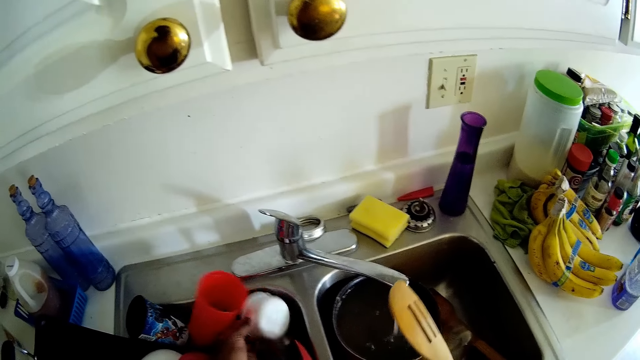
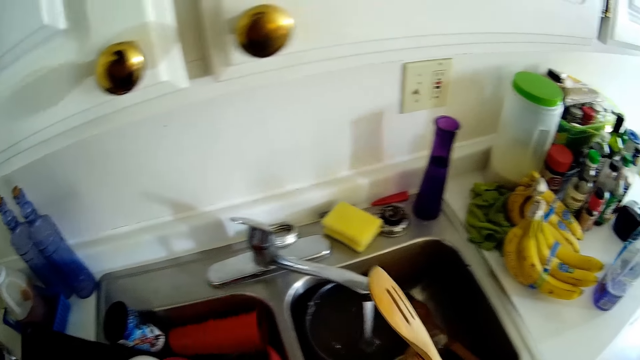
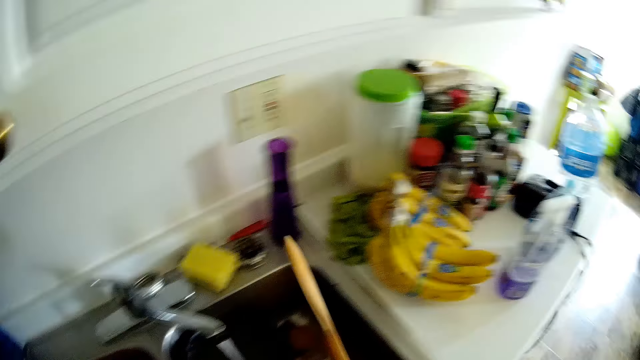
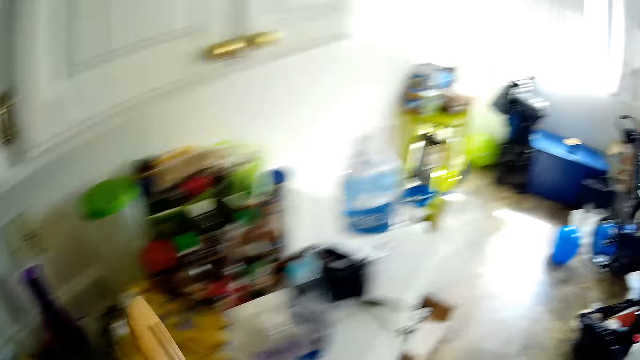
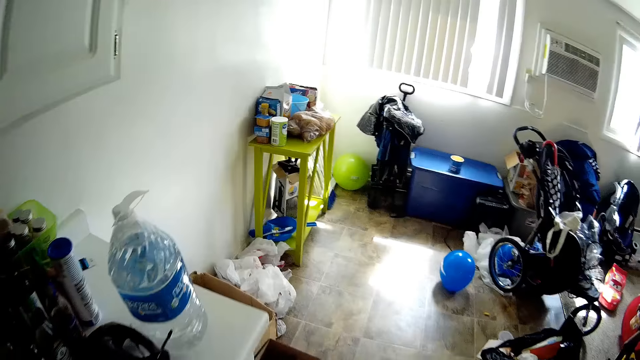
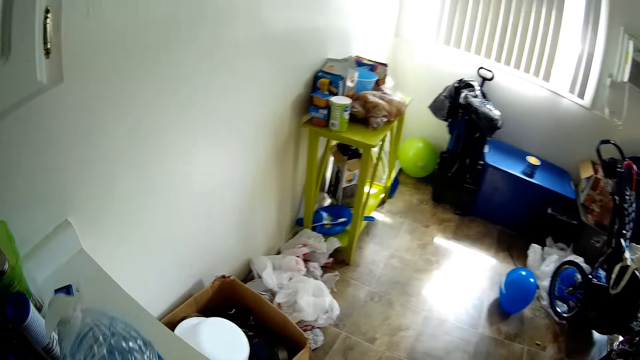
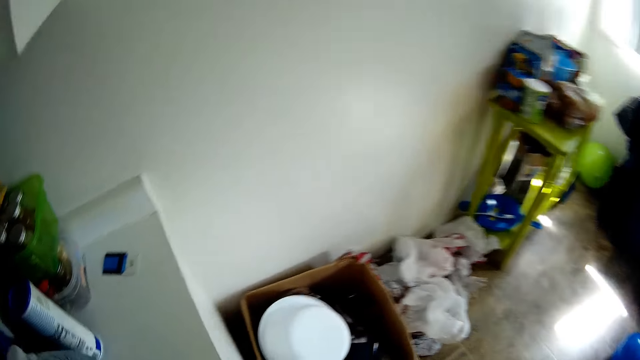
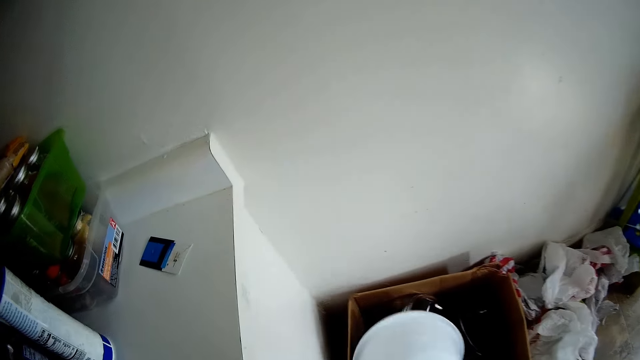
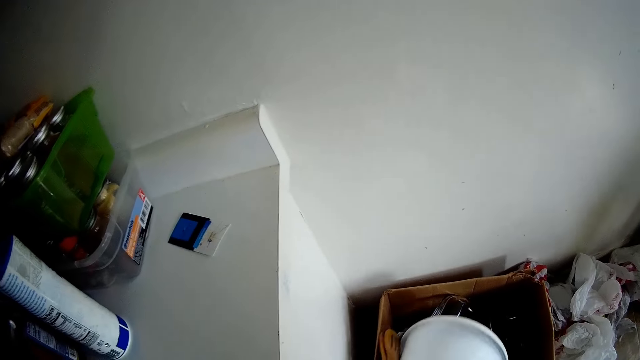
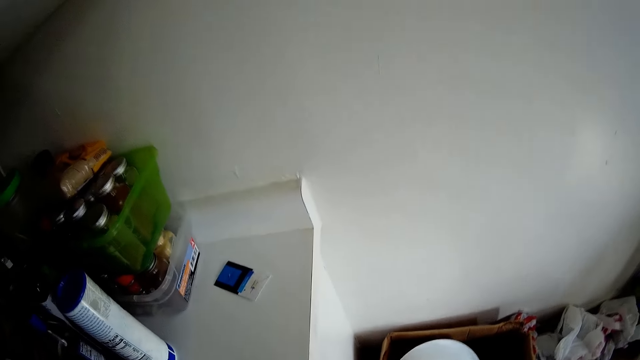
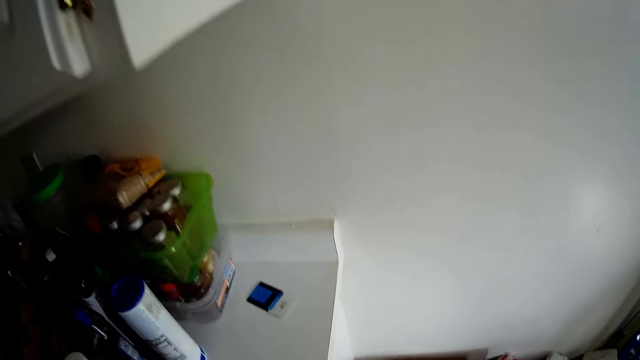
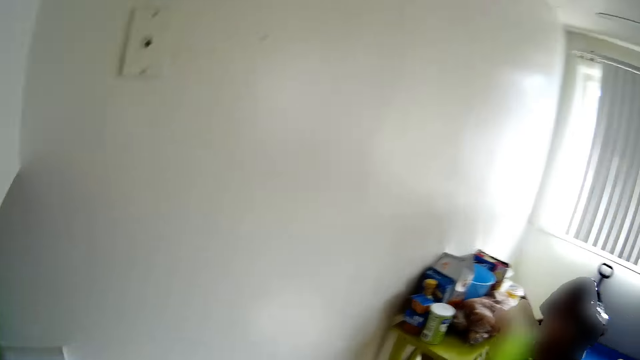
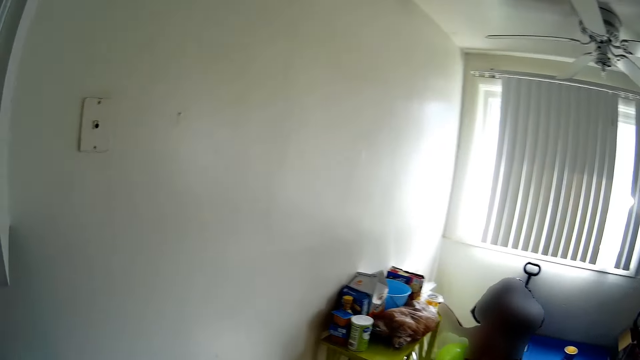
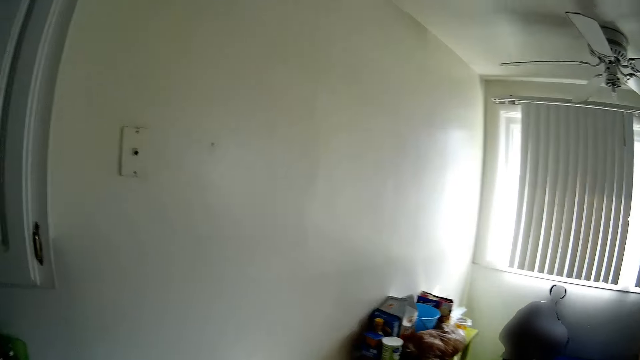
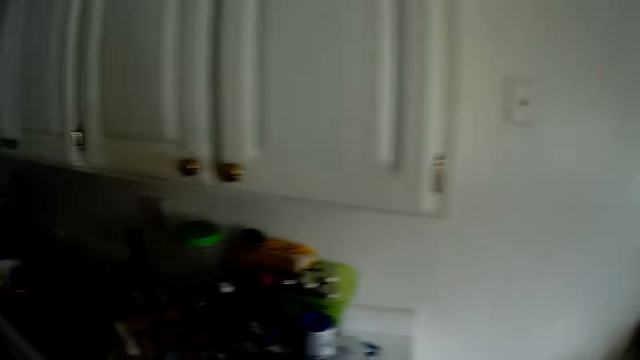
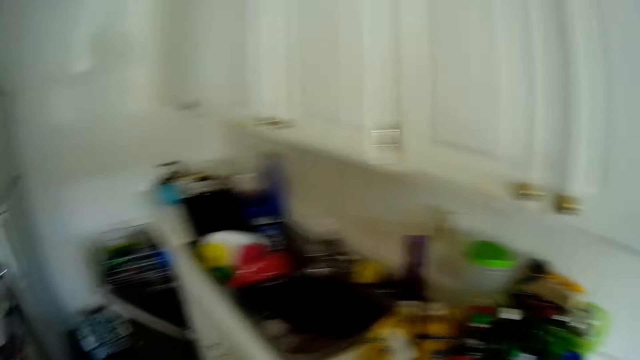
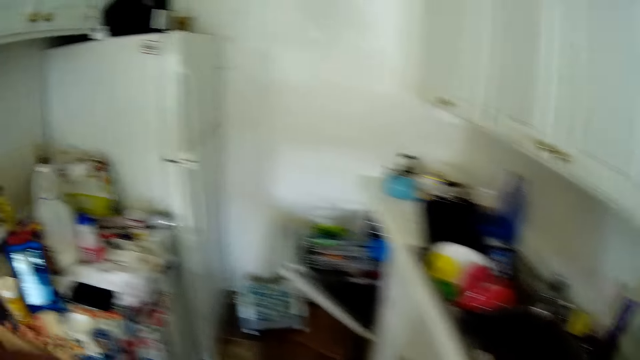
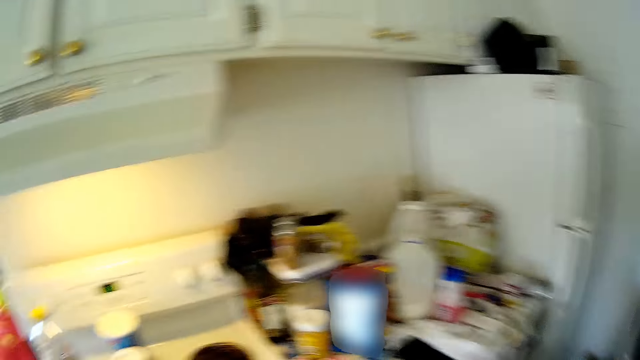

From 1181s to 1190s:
A person interacts with the camera wearer. The camera wearer drops the kitchen utensil inside the carton. They interact with the person.

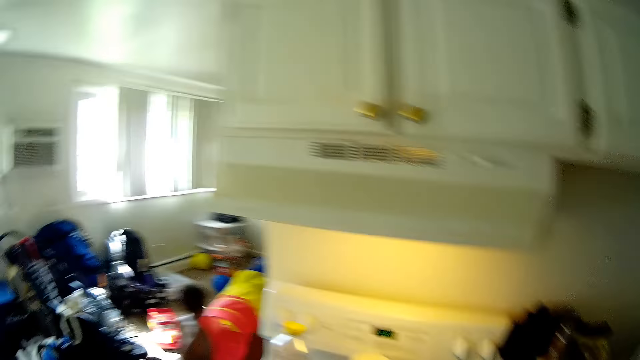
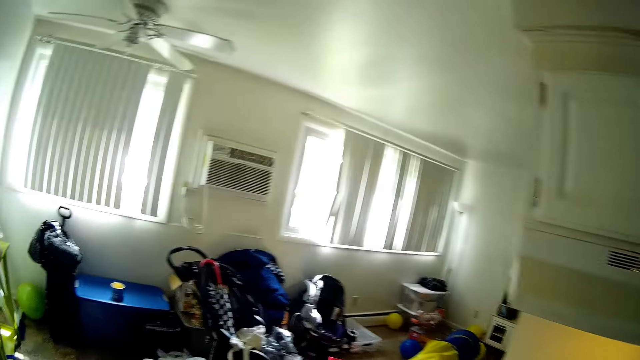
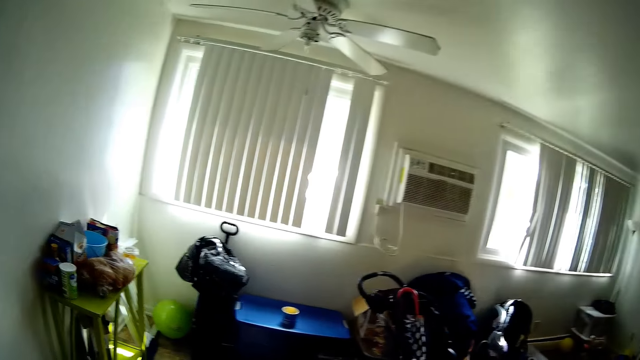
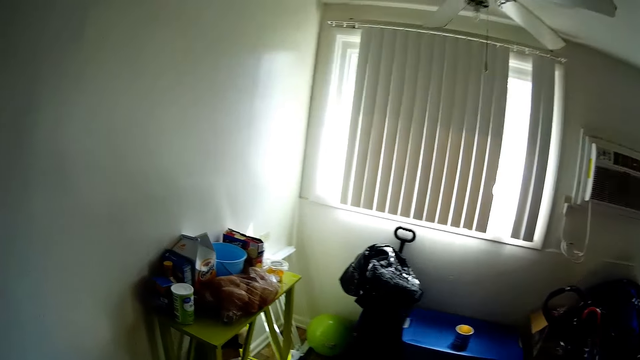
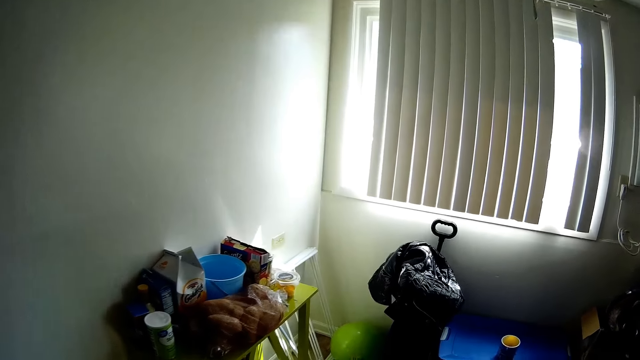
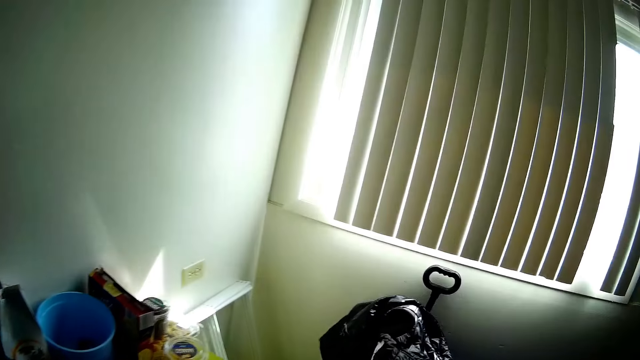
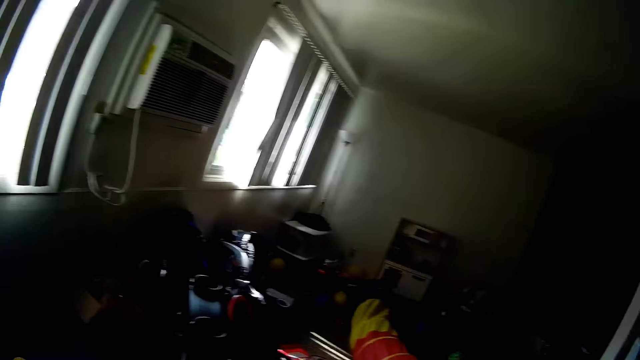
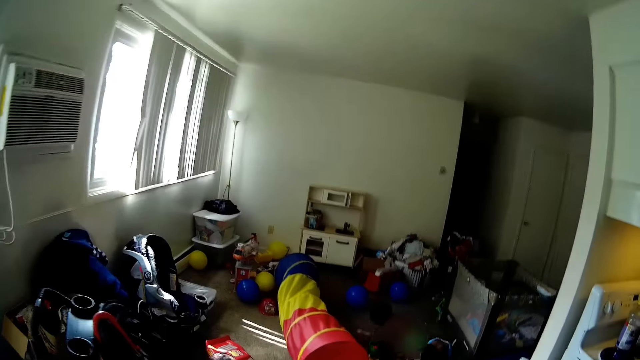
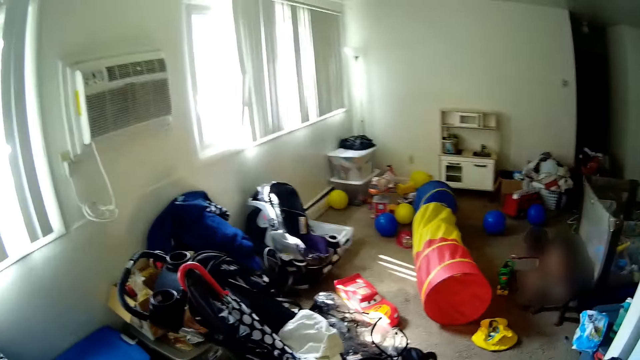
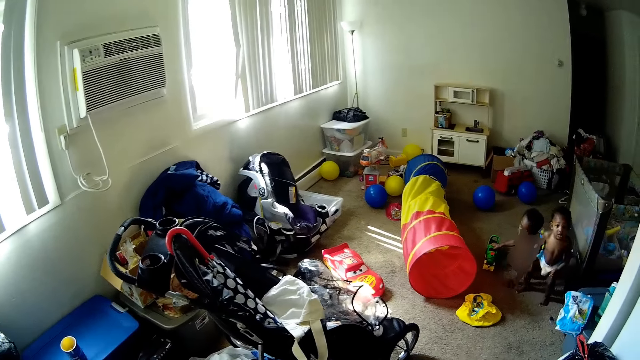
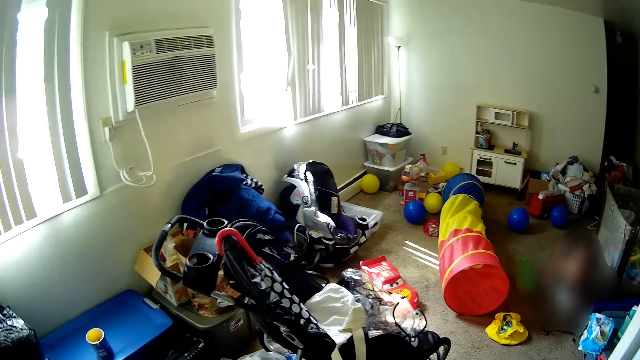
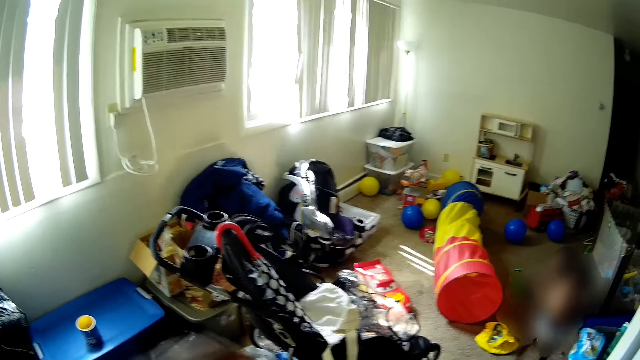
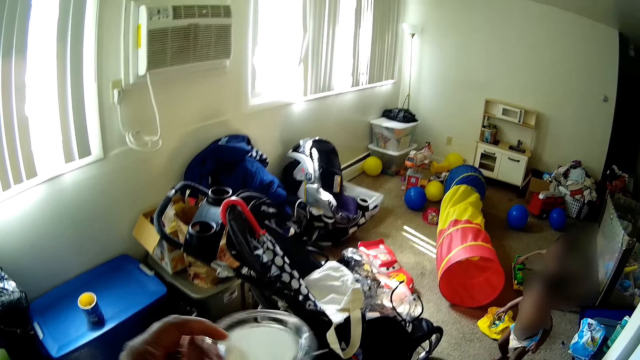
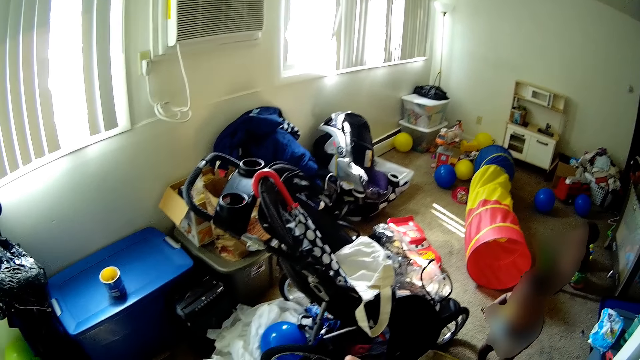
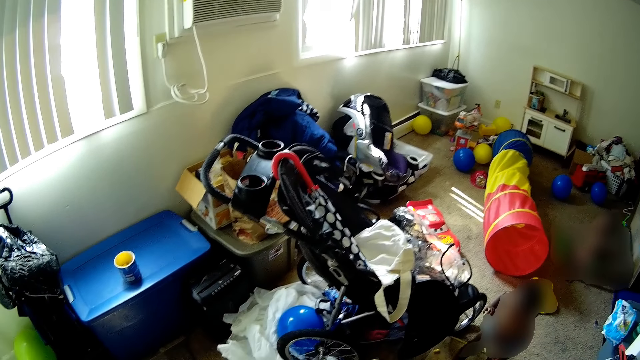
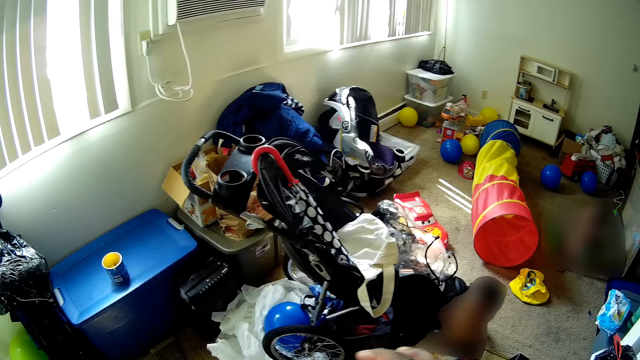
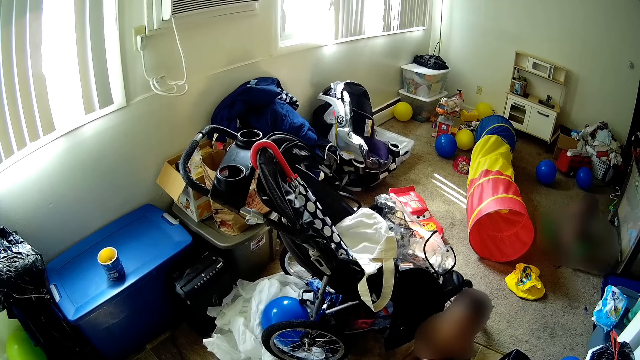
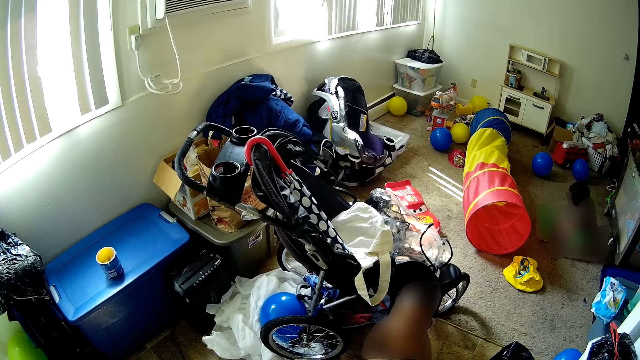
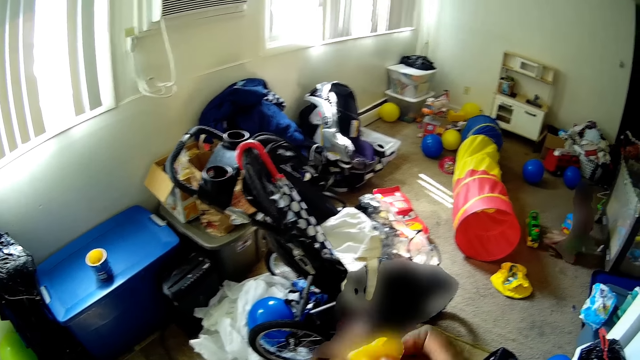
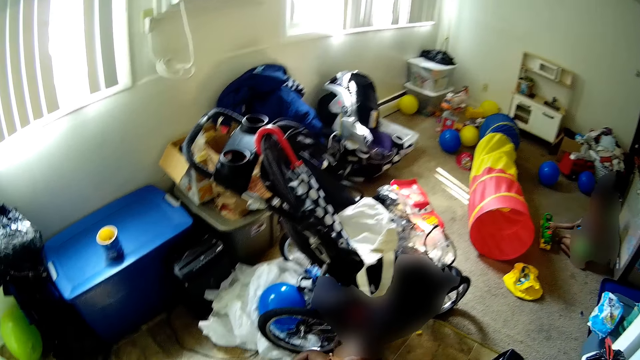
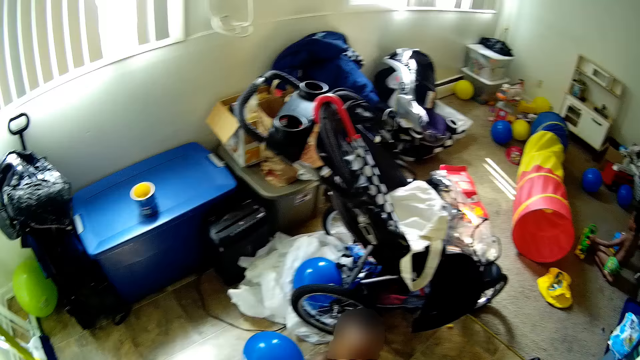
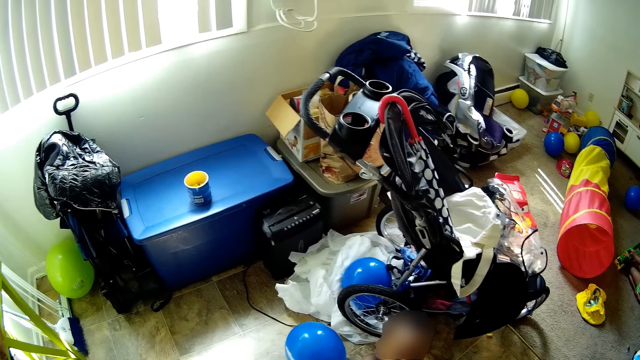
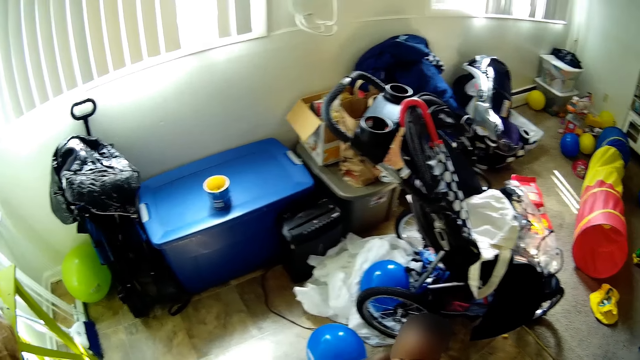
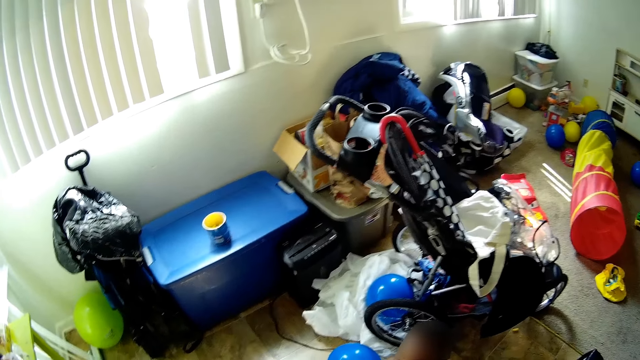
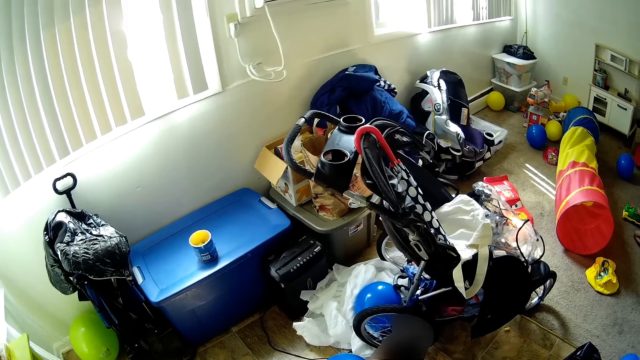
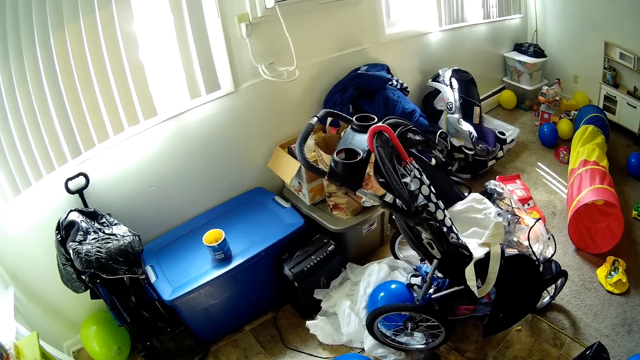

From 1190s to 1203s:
A person cries. The camera wearer interacts with the person. They open a pack of candy. The person moves toward the camera wearer. The camera wearer gives the person some candy.
